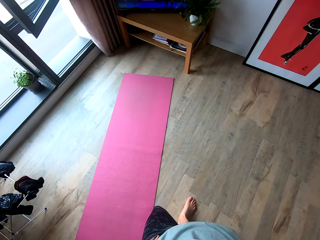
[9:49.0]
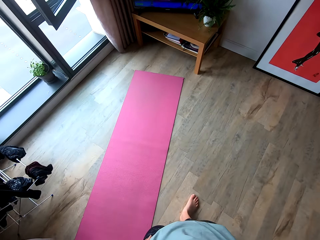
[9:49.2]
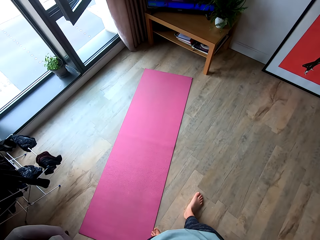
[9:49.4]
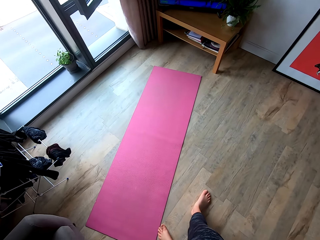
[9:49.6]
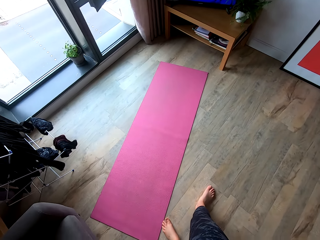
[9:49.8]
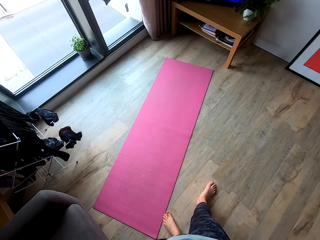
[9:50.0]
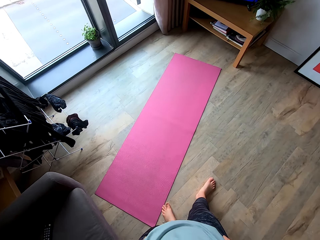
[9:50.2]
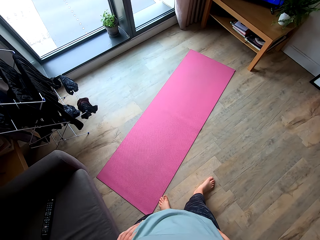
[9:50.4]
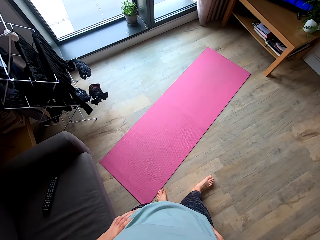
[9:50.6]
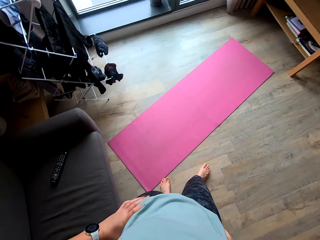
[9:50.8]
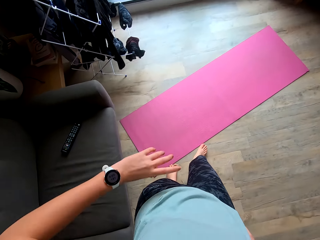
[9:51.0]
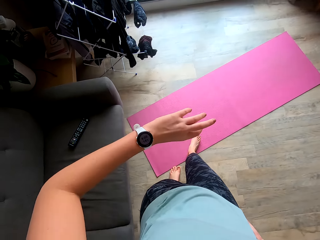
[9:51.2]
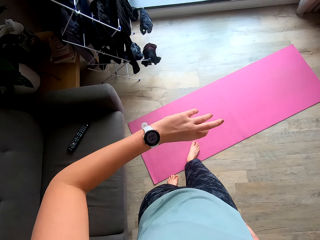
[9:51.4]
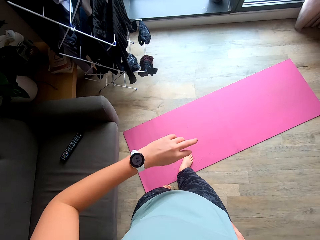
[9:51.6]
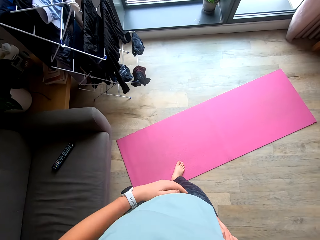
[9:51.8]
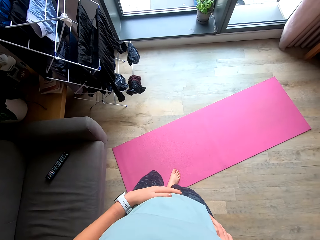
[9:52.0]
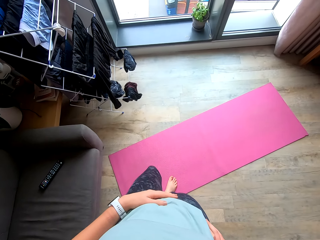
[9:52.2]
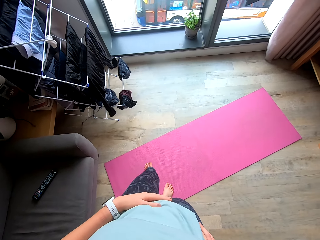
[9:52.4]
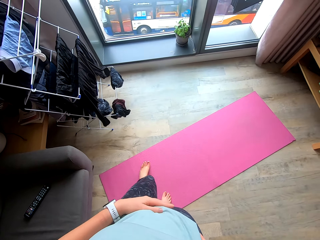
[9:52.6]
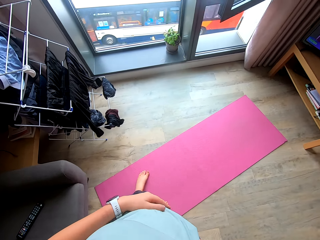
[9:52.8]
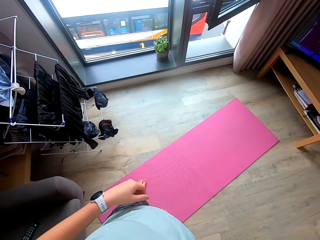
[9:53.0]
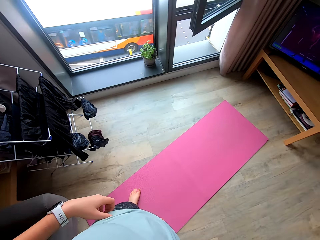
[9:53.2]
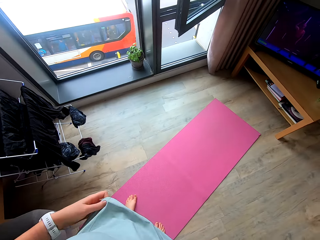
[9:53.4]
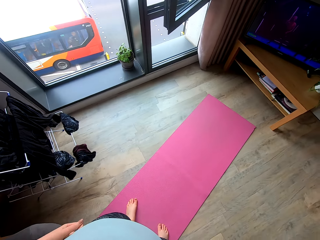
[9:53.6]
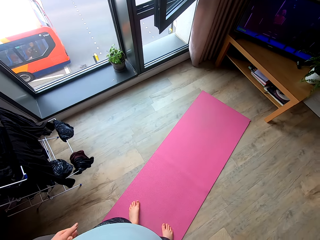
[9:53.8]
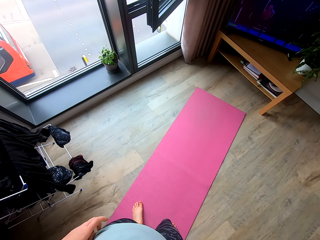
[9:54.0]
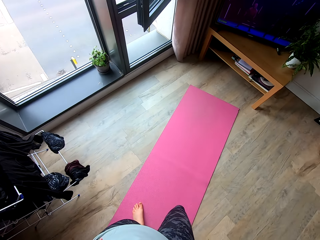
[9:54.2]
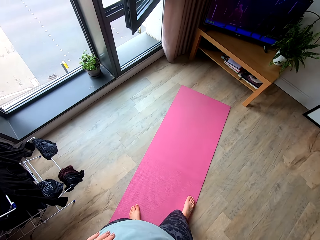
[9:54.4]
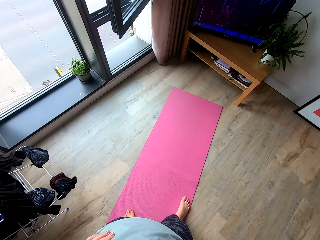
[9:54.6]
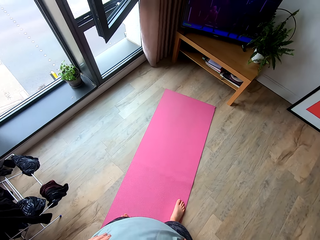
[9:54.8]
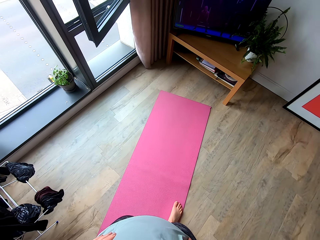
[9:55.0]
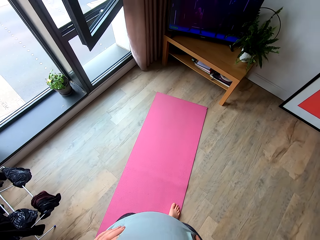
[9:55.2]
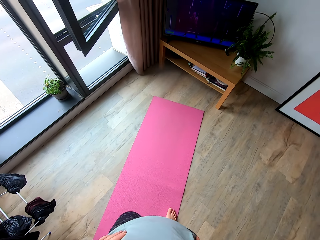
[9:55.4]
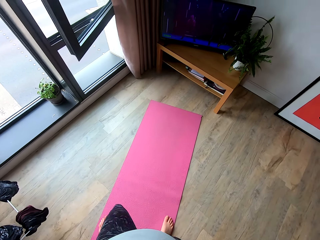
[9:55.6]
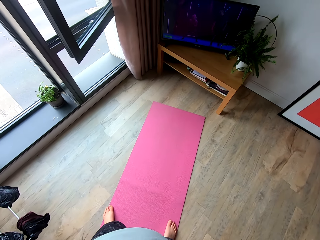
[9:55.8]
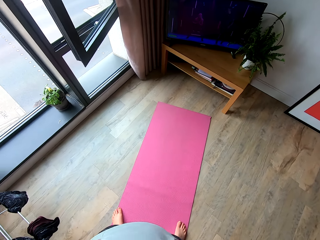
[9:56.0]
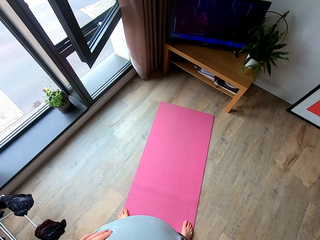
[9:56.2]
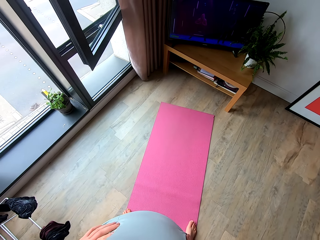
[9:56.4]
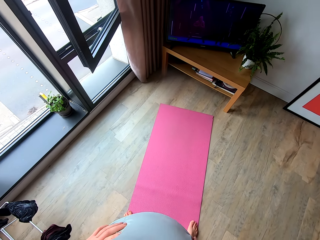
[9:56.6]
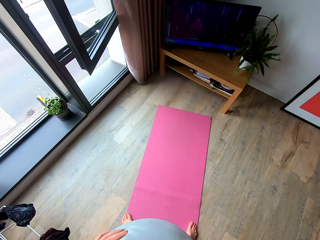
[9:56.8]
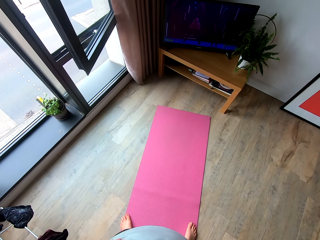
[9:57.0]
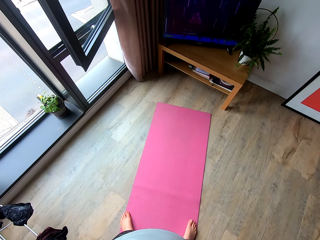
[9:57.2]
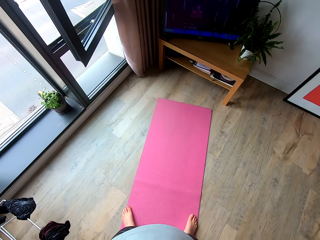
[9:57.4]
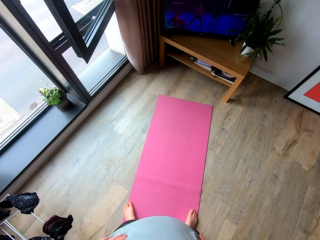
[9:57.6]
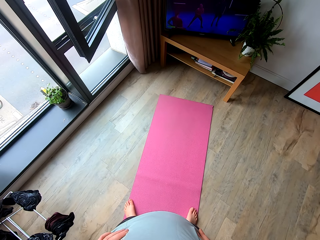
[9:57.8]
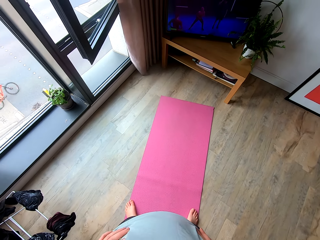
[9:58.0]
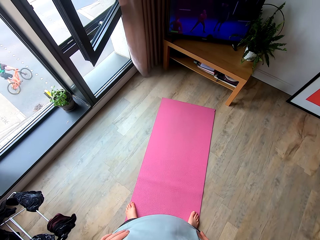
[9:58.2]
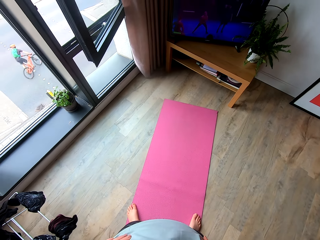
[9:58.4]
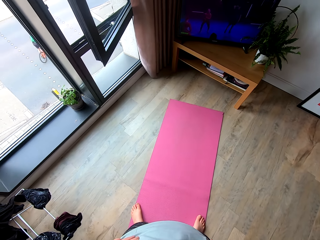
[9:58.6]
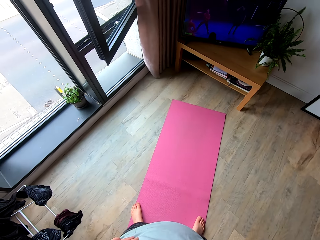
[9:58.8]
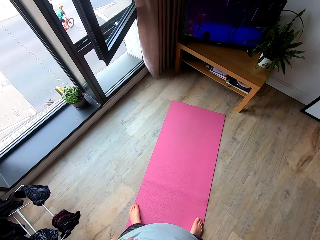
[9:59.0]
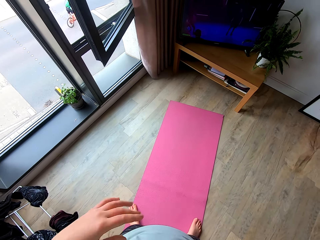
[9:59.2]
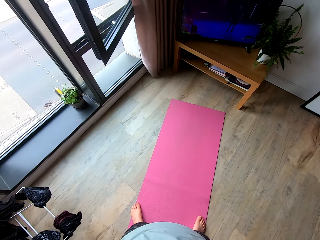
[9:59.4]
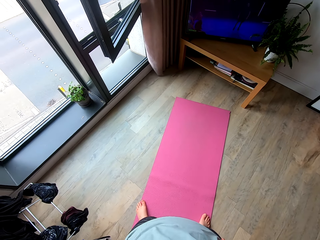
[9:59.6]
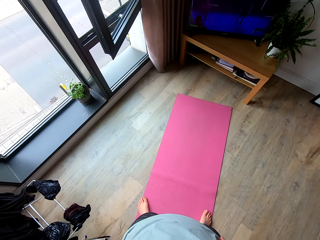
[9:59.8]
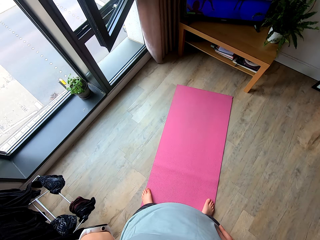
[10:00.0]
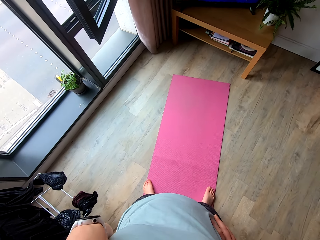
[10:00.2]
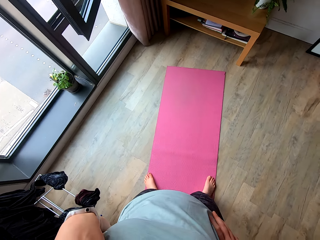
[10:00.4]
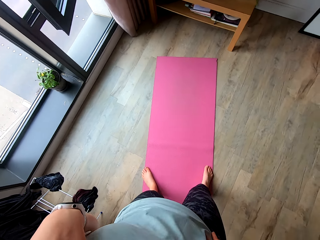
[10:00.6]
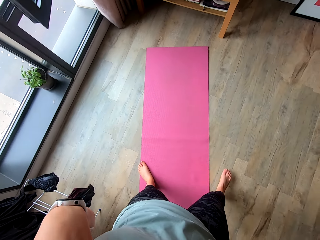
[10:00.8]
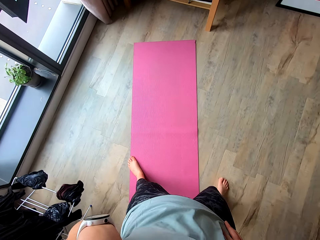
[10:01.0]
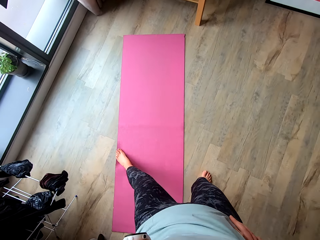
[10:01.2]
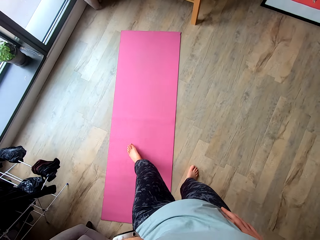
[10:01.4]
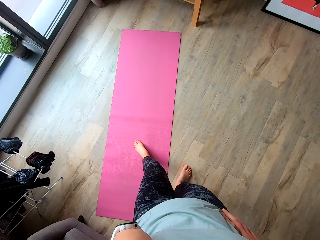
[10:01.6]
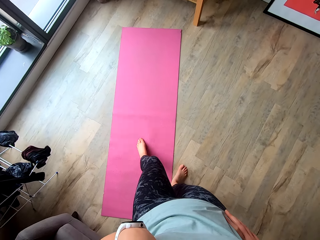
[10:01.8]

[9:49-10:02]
The camera wearer holds her waist. She looks at the watch. She looks at the room. She stands on the yoga mat.

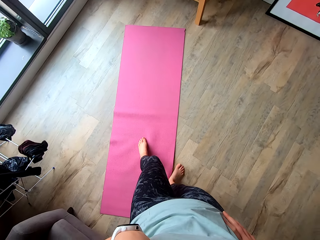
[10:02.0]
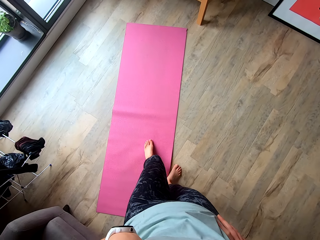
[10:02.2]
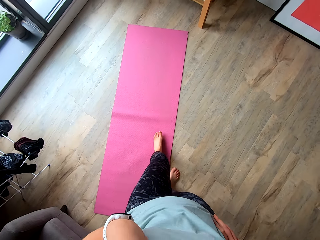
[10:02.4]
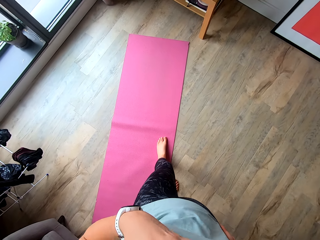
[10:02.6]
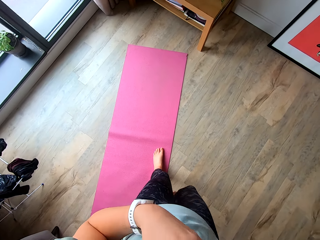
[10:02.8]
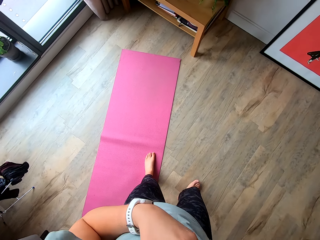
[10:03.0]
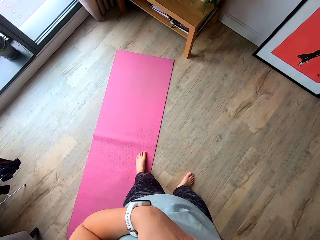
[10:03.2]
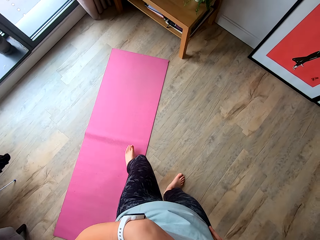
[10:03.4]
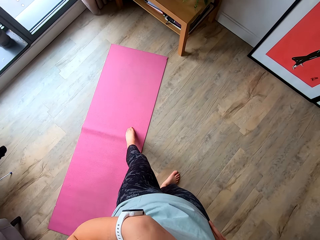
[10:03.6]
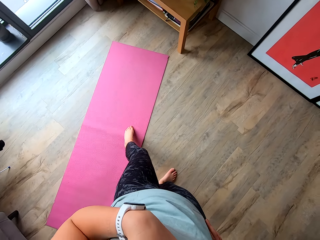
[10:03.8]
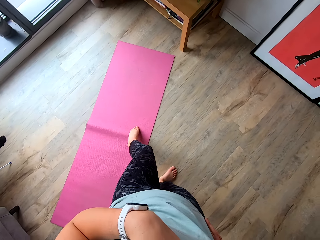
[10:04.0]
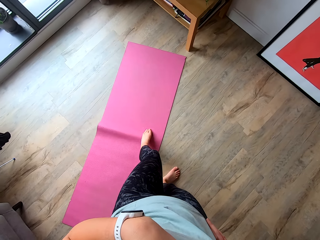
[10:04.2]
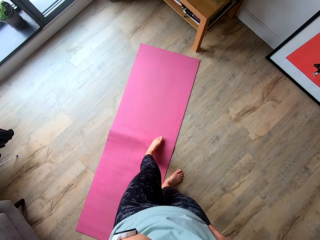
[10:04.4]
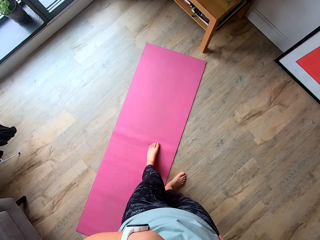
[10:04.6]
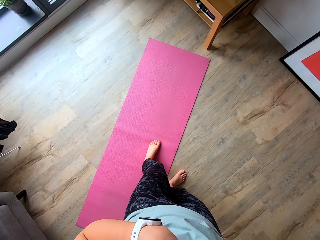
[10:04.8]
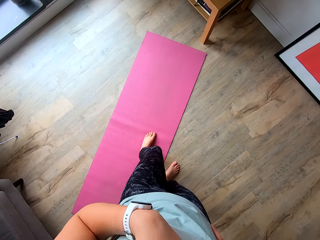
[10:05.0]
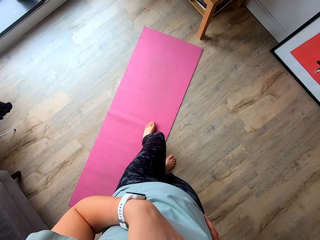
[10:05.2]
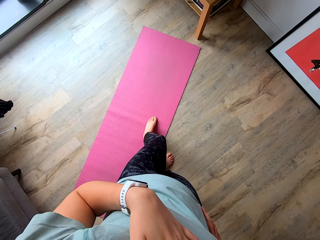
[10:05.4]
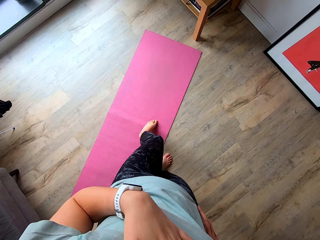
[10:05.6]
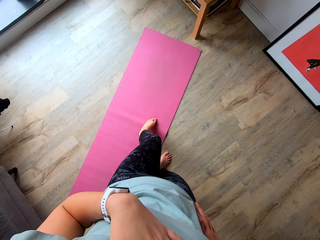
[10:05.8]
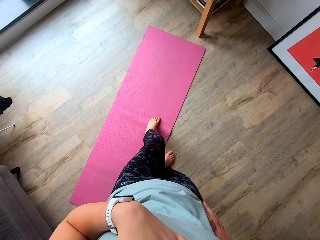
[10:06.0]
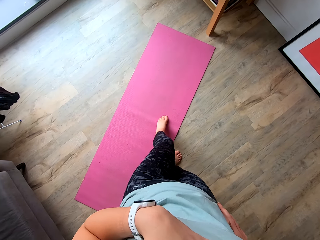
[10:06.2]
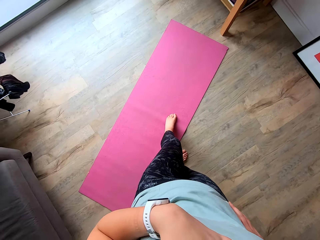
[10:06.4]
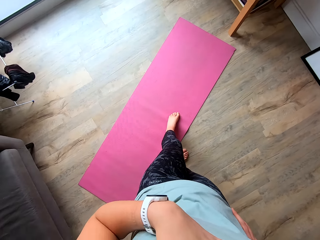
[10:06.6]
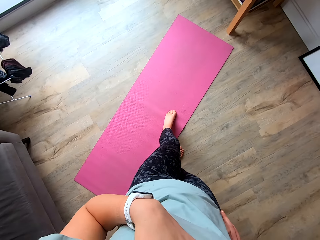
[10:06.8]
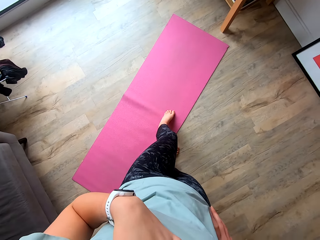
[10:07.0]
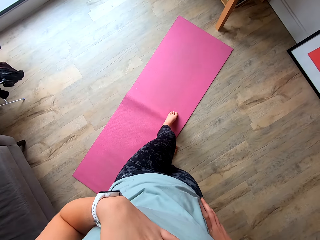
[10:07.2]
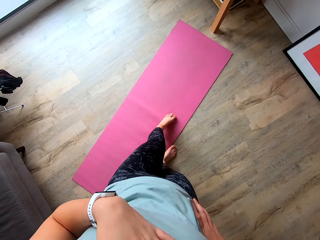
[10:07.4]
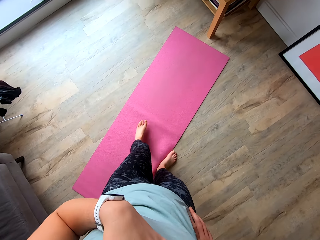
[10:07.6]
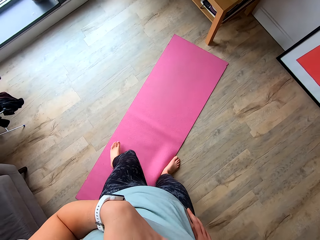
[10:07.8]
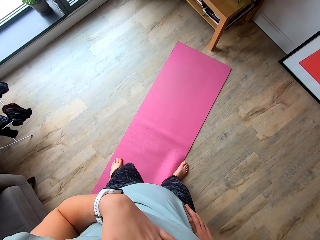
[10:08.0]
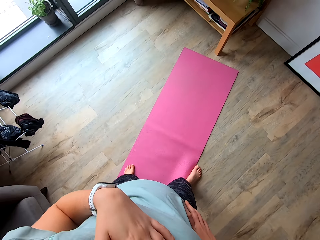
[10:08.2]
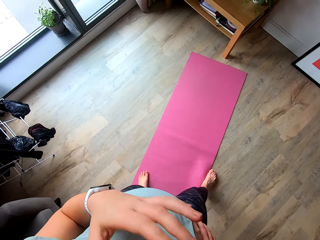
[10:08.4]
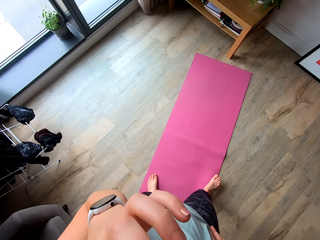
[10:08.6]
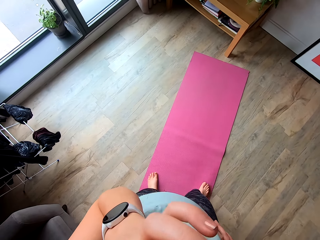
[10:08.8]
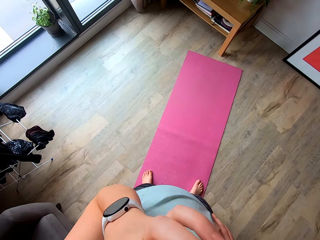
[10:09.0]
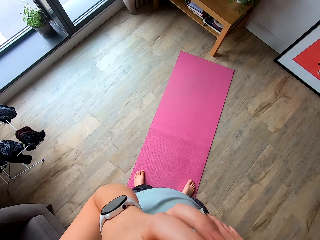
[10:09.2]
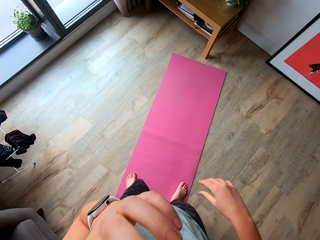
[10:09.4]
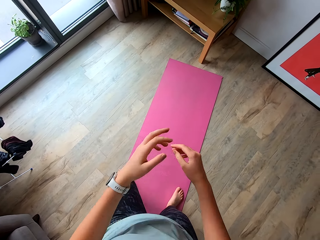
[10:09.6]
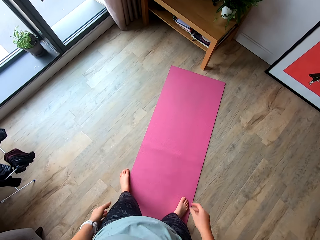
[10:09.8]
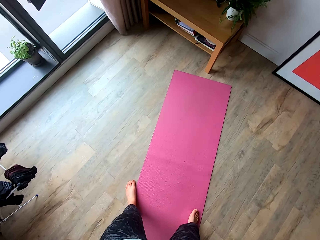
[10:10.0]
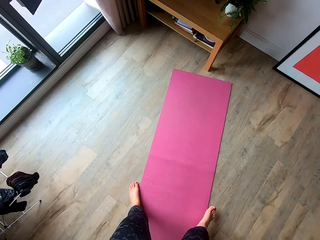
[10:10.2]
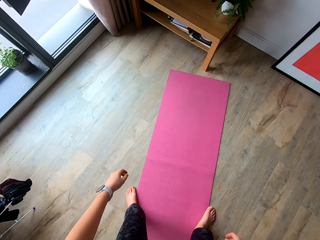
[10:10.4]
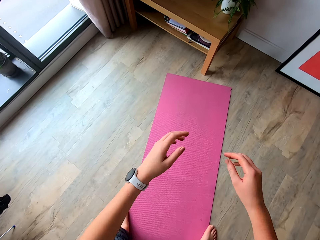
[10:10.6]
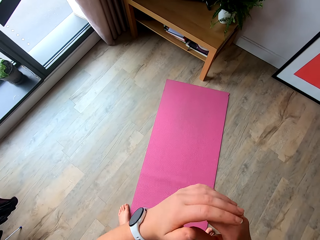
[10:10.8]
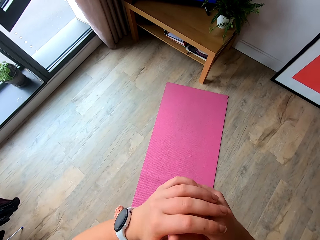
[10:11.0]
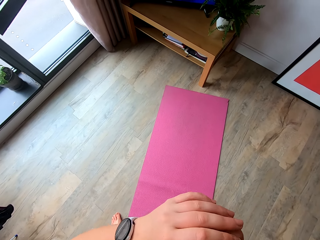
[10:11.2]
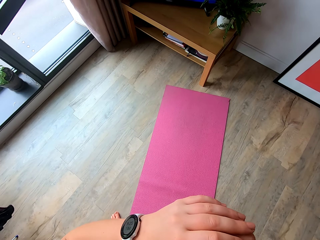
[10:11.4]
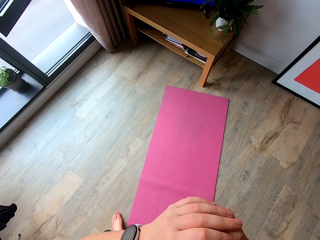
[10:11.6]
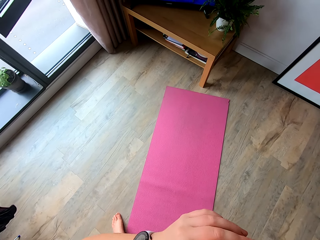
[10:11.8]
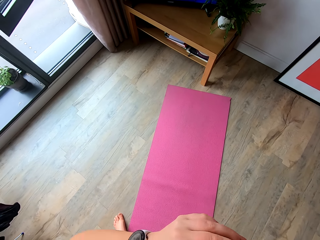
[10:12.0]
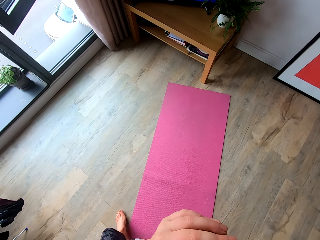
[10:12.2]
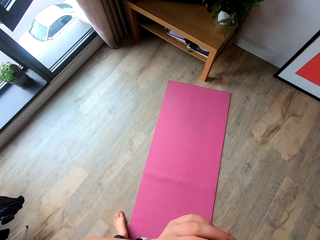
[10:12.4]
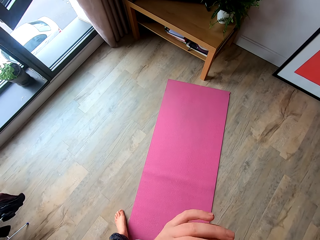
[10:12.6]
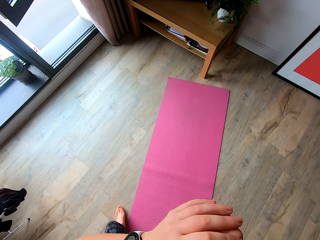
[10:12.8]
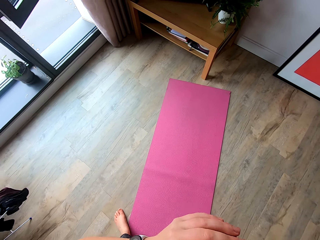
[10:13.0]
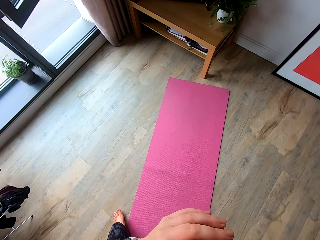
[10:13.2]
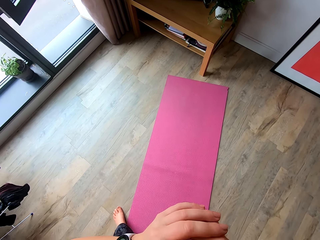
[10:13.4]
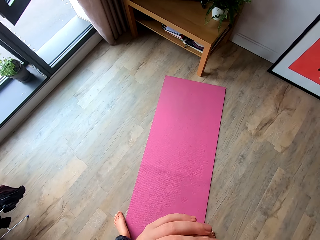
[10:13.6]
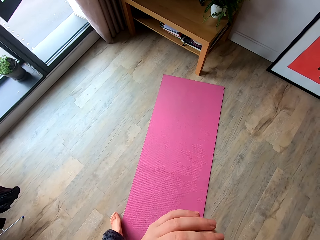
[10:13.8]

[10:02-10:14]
The camera wearer moves the yoga mat on the floor with her left leg. She touches her nose. She rubs her face. She works out in a room. She does squats.
